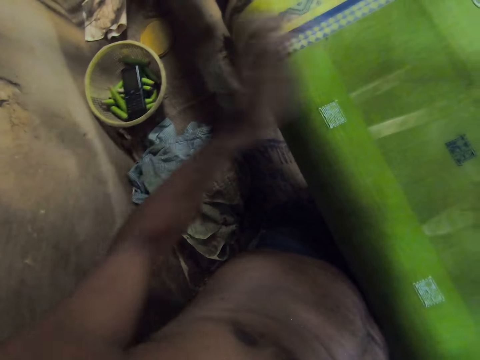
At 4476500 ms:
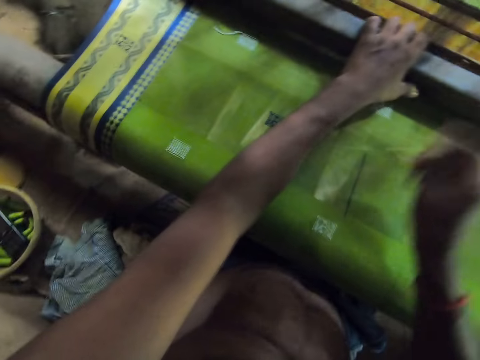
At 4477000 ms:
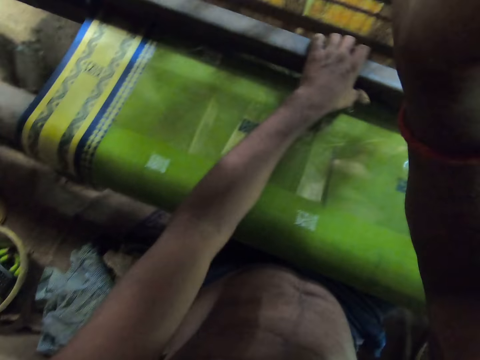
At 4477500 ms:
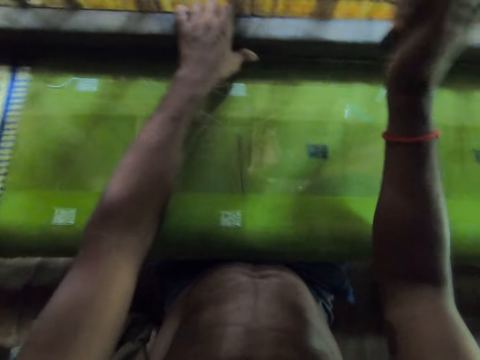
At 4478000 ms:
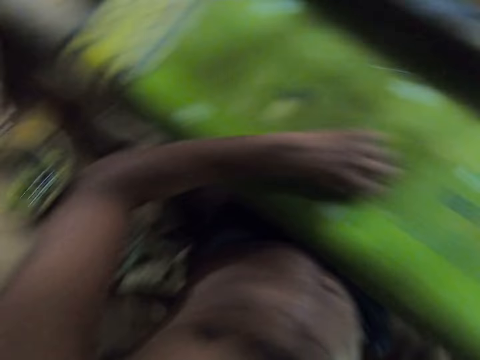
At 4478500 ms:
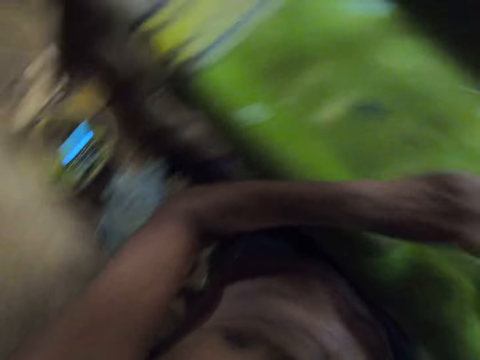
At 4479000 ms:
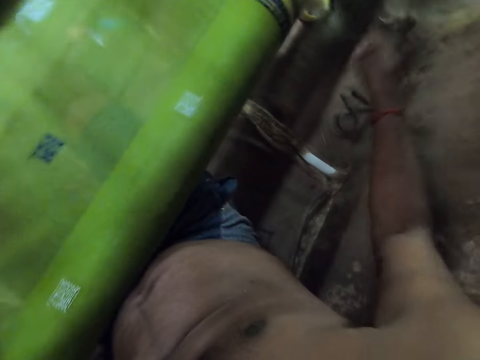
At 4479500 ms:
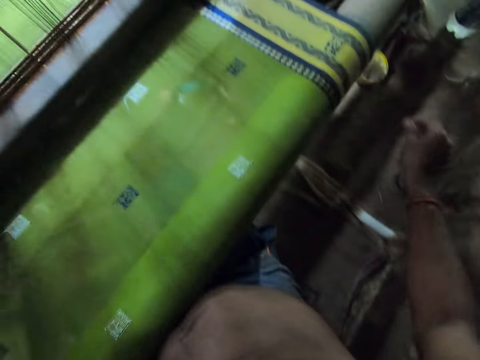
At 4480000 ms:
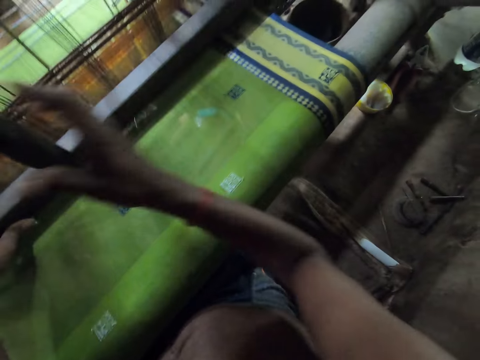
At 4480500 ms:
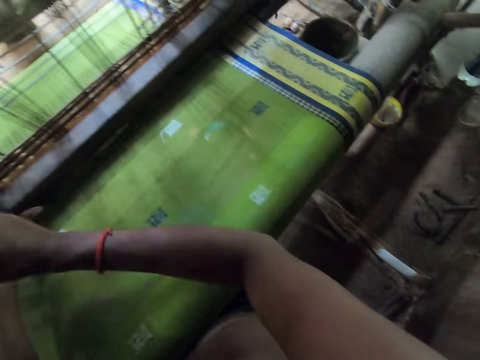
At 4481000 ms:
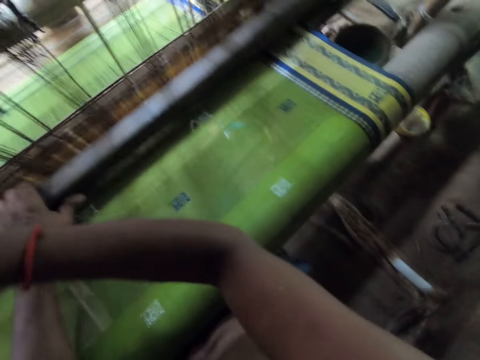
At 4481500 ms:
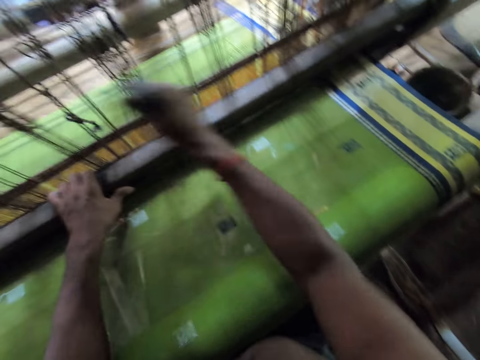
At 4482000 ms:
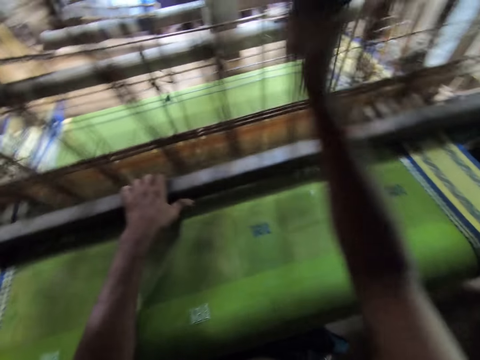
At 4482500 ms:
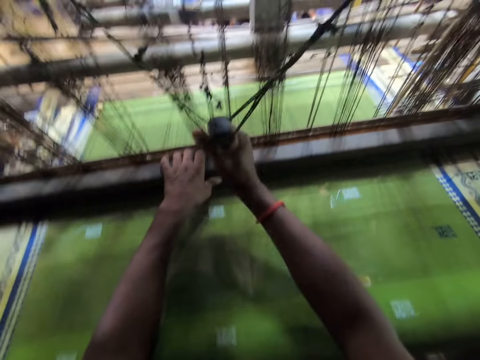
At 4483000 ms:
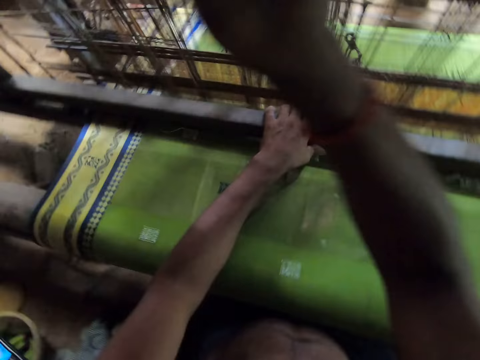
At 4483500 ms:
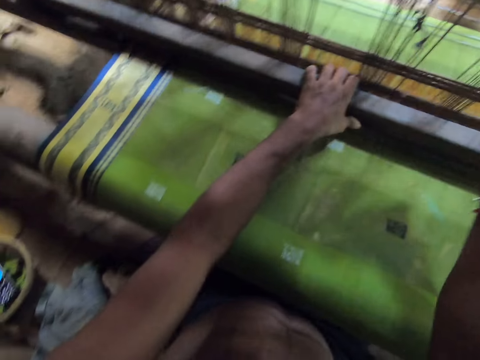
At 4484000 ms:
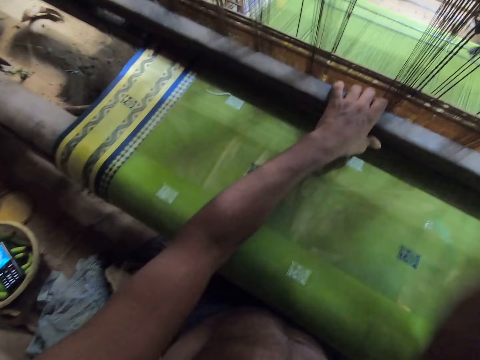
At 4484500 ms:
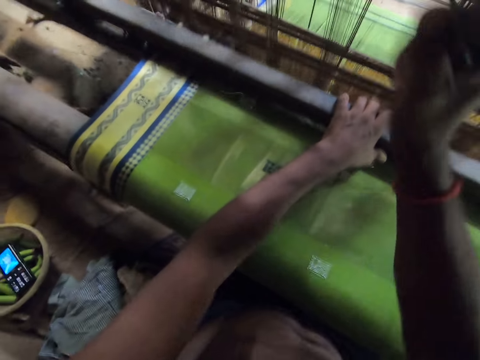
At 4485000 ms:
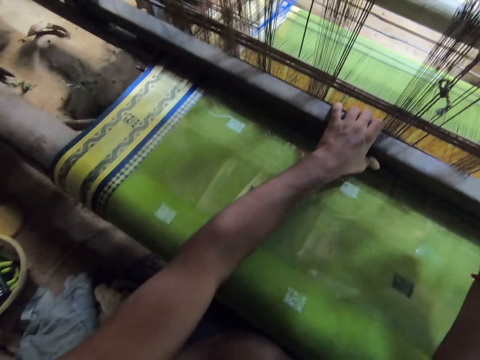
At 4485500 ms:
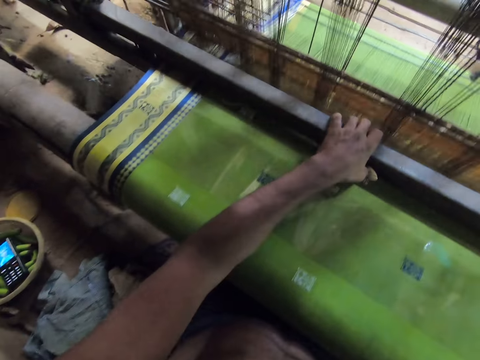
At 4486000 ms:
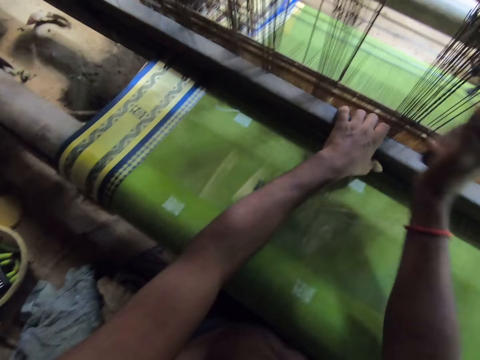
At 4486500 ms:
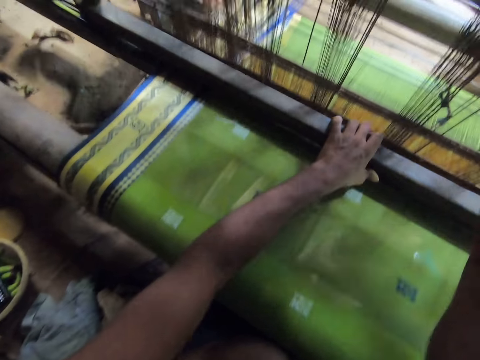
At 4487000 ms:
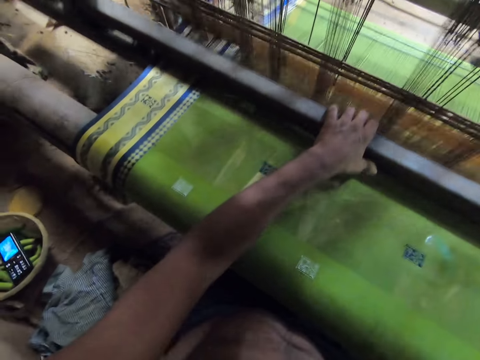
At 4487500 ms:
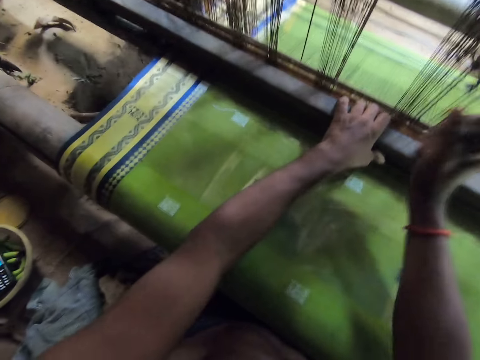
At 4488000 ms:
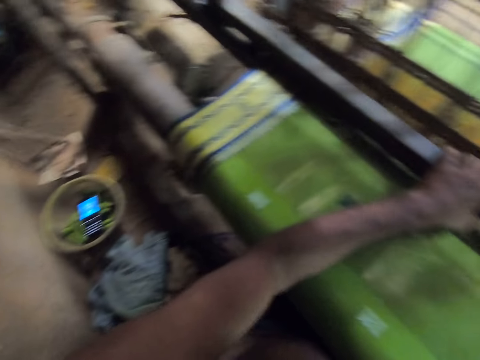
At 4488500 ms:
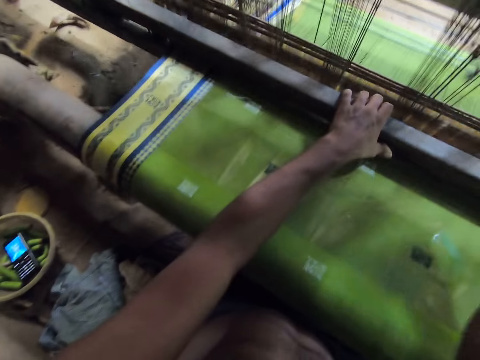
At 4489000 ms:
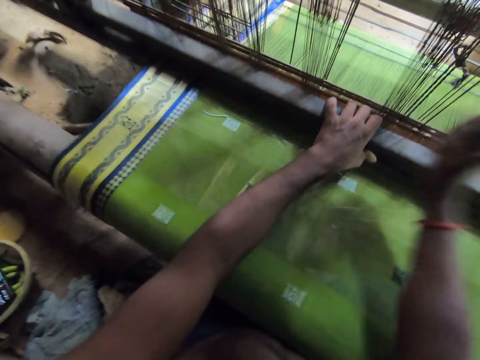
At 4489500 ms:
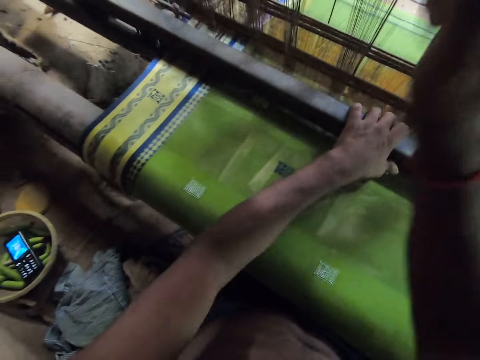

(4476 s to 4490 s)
The camera wearer weaves the cloth with the batten in his left hand. He pulls down the pull cord with his right hand. He picks the needle on the cloth on the handloom with his left hand. He picks the needle from his left hand with his right hand. He drops the needle to the ground with his right hand. He weaves the cloth with the batten in his left hand. He pulls down the pull cord with his right hand. He moves the heddle frame back and forth.

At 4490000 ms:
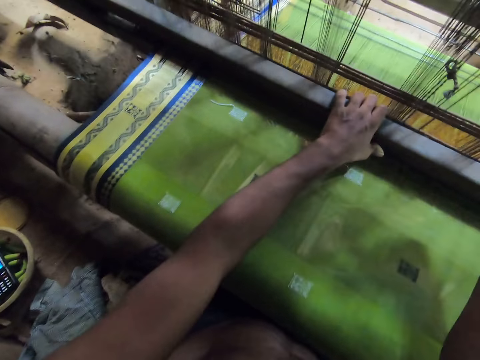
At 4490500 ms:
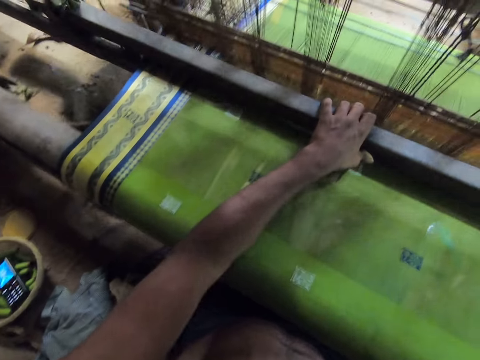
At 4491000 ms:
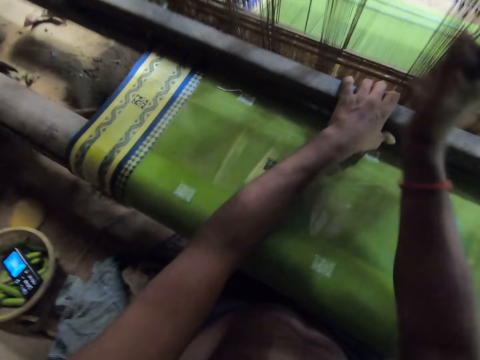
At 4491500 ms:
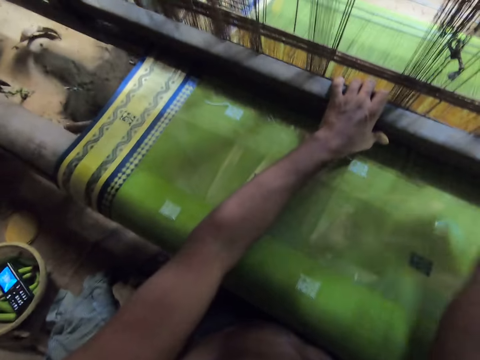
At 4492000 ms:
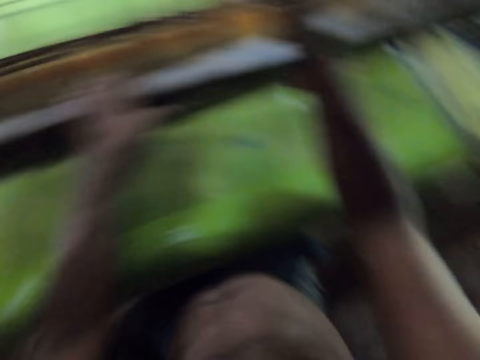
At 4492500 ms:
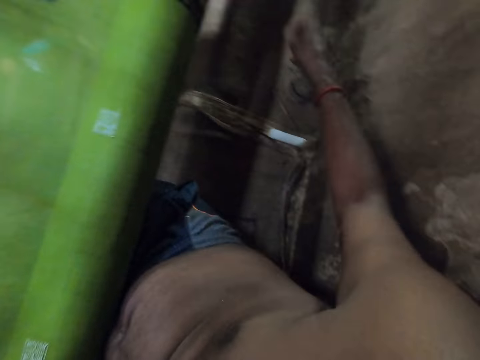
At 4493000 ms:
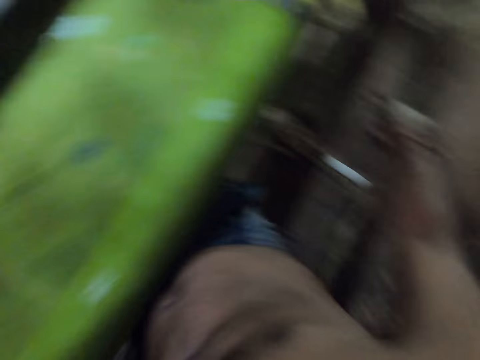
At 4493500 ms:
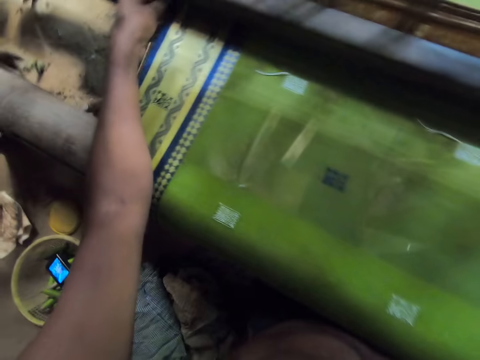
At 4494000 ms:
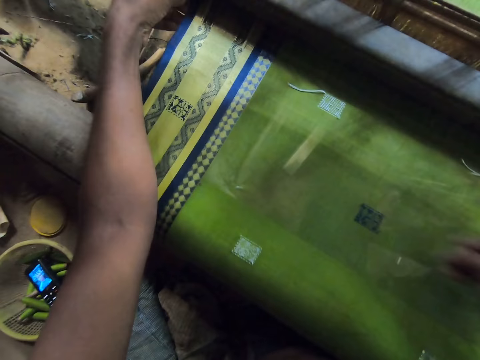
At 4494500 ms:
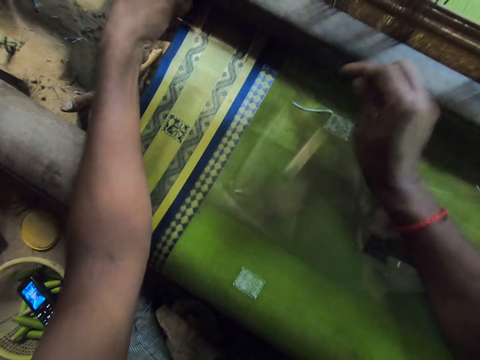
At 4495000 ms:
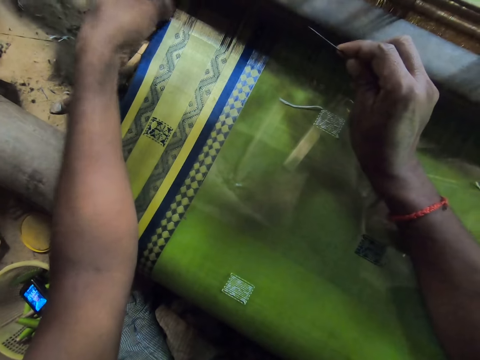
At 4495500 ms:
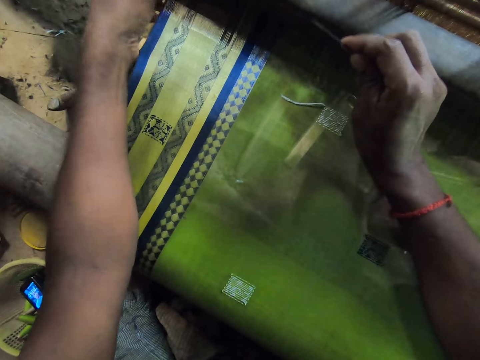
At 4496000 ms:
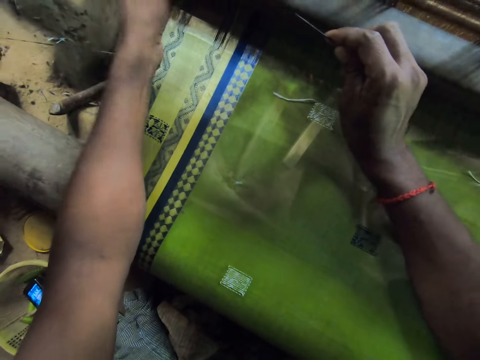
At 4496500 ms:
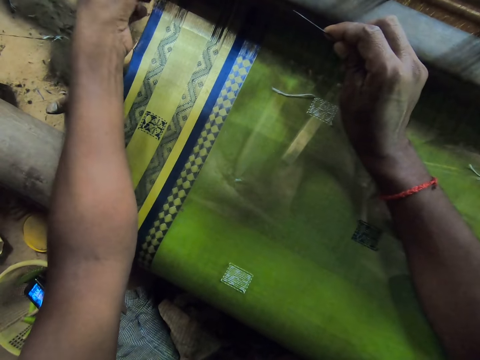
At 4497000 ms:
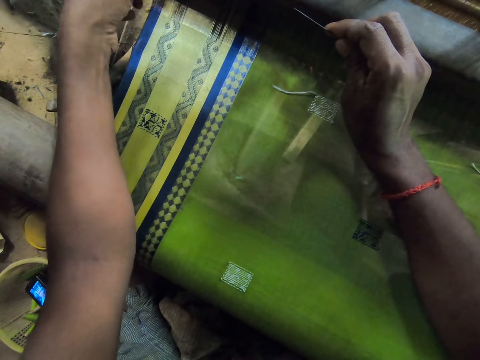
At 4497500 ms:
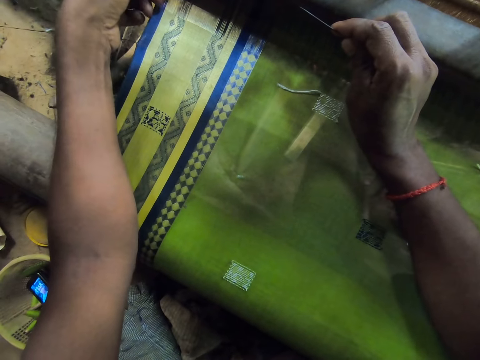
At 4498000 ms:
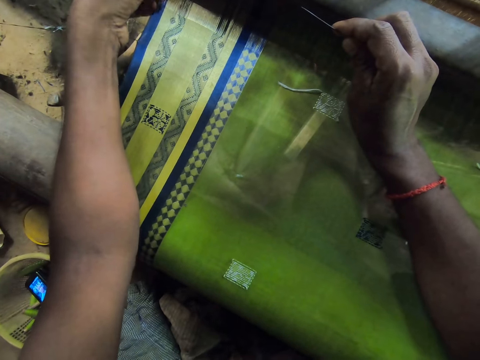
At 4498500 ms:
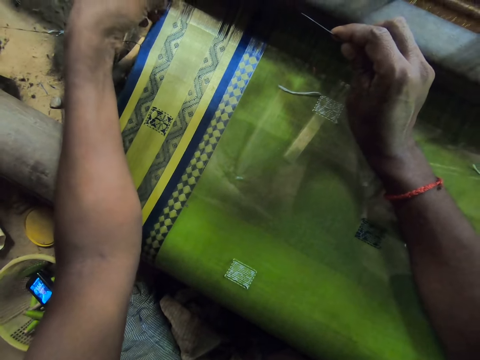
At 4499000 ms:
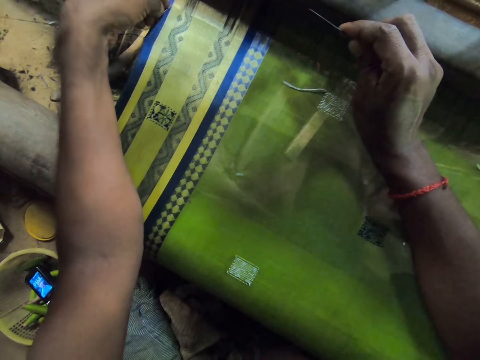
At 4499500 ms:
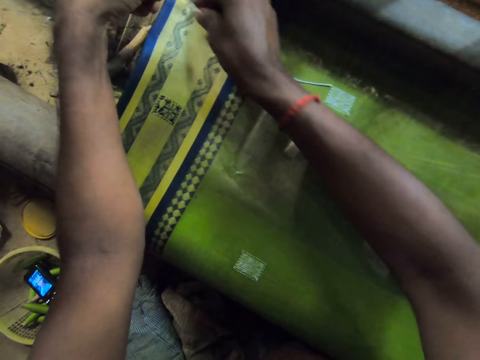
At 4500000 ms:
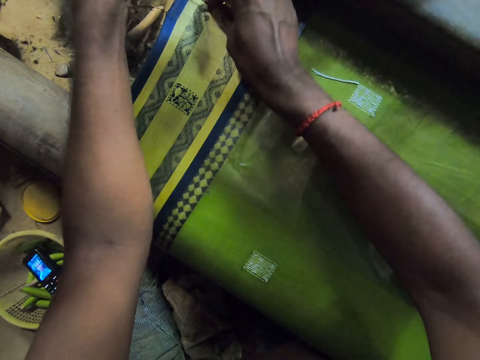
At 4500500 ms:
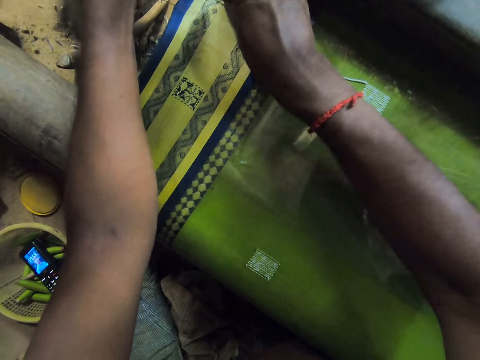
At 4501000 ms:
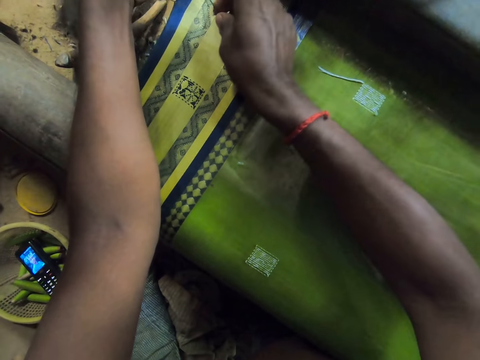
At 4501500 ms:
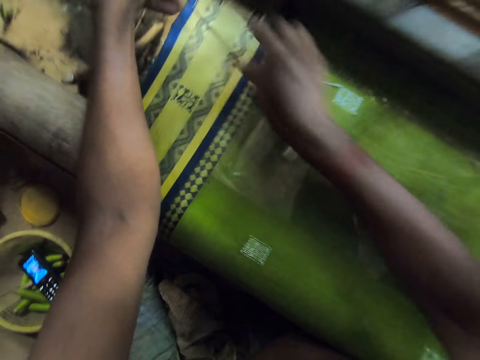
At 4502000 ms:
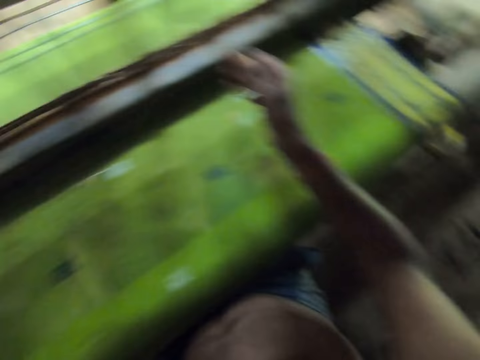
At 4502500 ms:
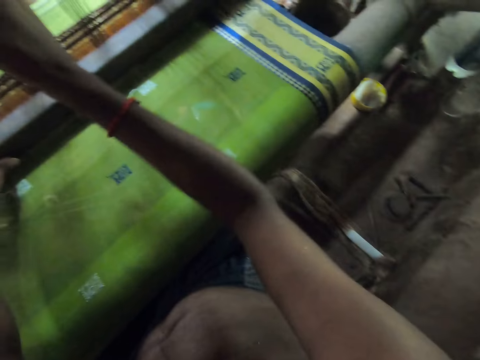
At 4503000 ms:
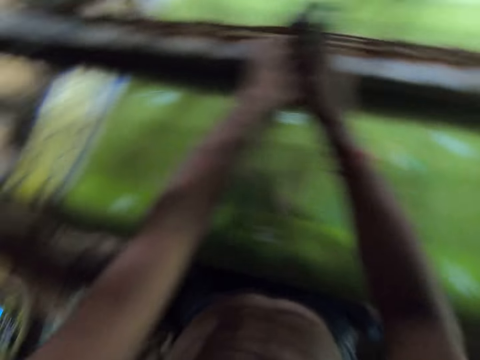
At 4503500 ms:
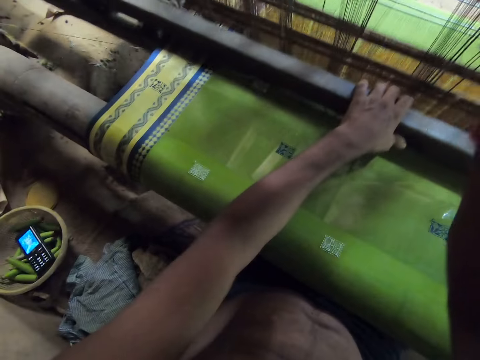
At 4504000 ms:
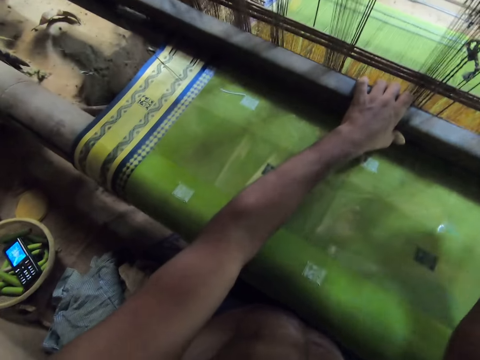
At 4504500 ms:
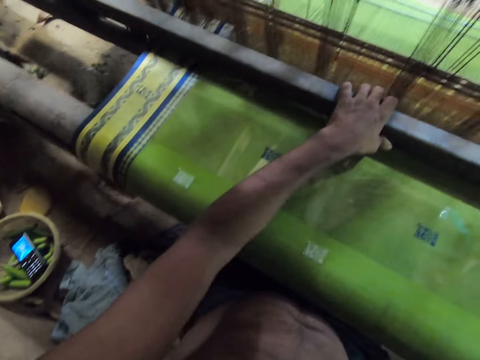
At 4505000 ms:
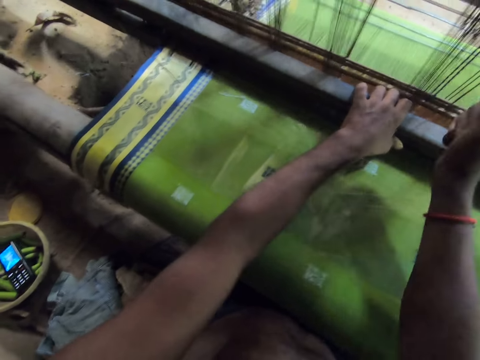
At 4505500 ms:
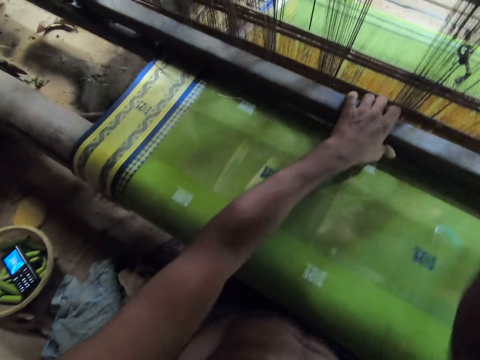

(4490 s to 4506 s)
The camera wearer picks the needle from the ground with his right hand. He adjusts the warp from the edge of the cloth with his left hand. He weaves a thread on the cloth on the handloom with the needle in both hands. He weaves the cloth with the batten in his left hand. He pulls down the pull cord with his right hand.
